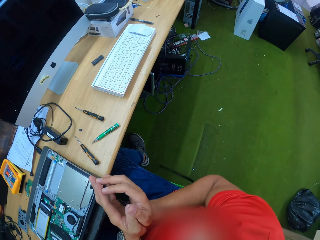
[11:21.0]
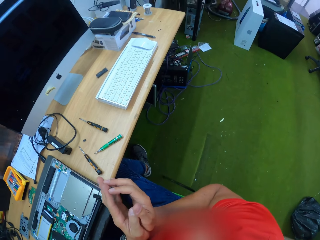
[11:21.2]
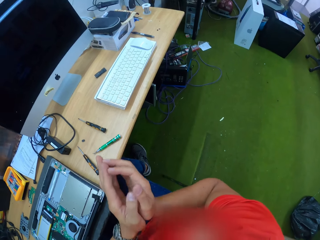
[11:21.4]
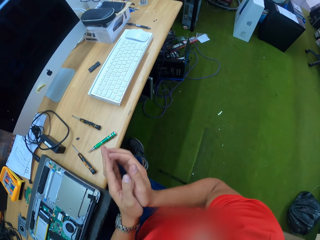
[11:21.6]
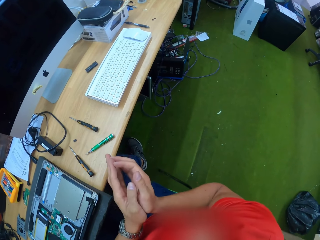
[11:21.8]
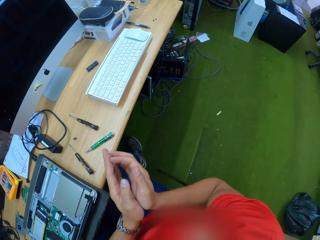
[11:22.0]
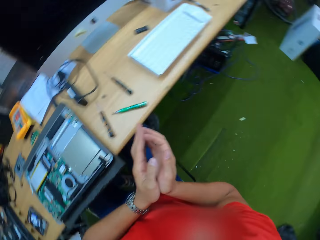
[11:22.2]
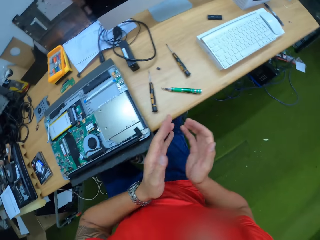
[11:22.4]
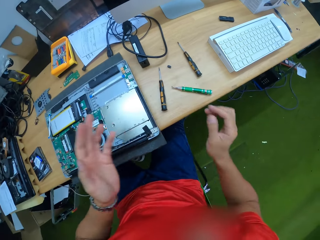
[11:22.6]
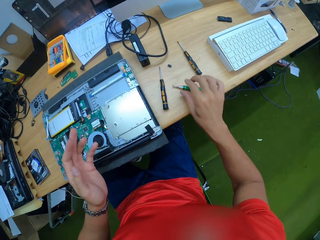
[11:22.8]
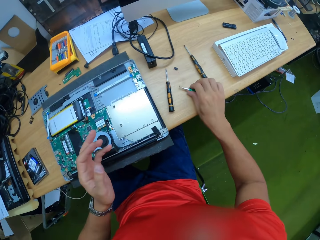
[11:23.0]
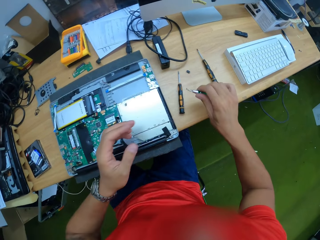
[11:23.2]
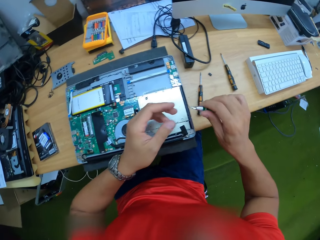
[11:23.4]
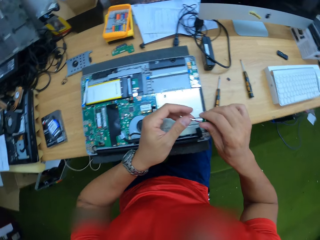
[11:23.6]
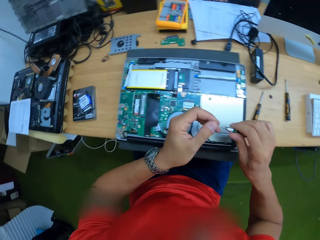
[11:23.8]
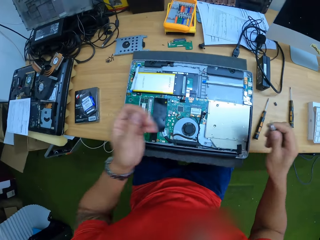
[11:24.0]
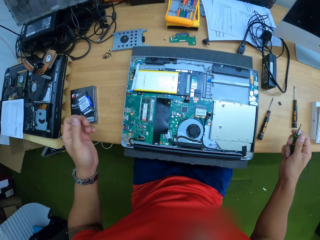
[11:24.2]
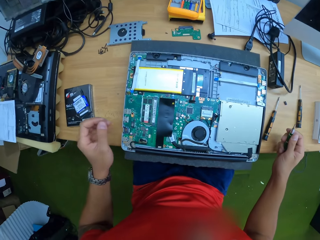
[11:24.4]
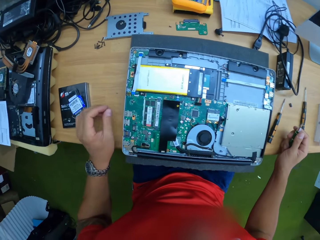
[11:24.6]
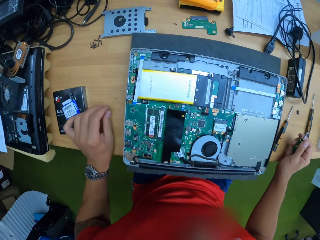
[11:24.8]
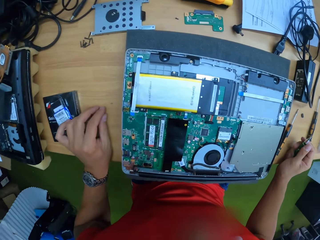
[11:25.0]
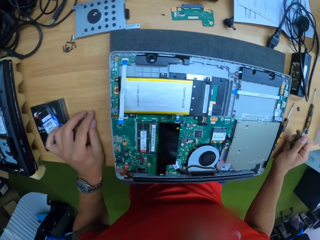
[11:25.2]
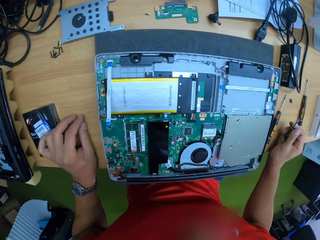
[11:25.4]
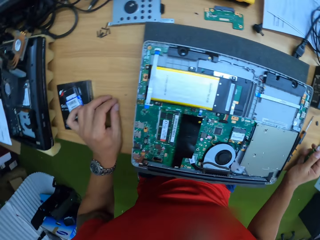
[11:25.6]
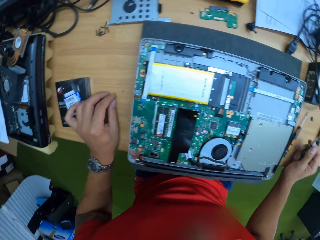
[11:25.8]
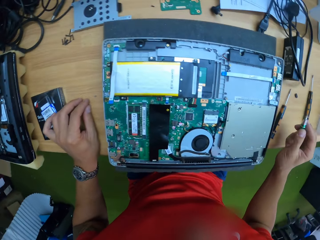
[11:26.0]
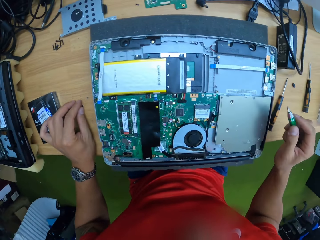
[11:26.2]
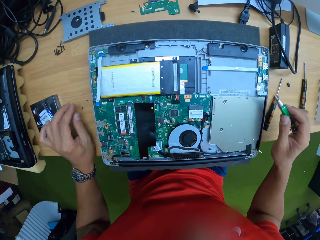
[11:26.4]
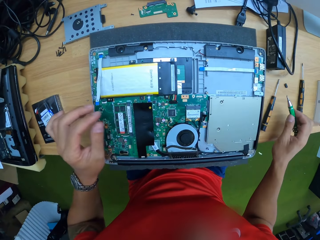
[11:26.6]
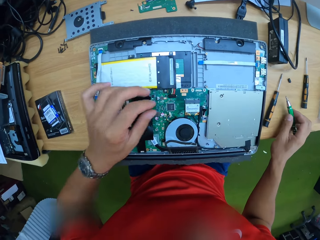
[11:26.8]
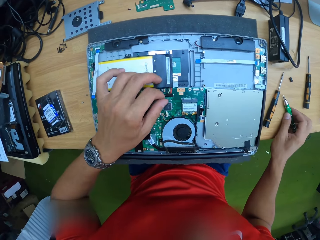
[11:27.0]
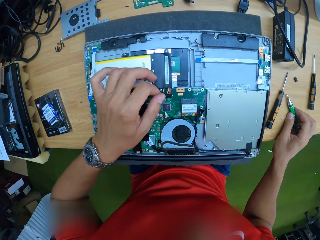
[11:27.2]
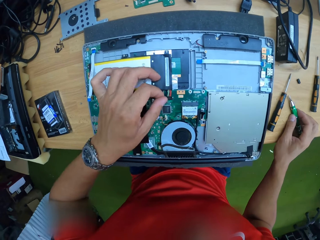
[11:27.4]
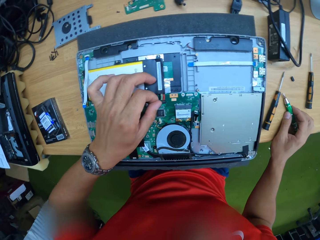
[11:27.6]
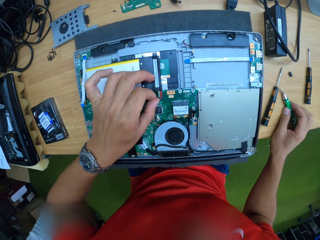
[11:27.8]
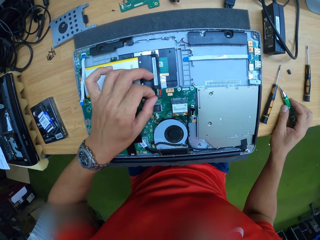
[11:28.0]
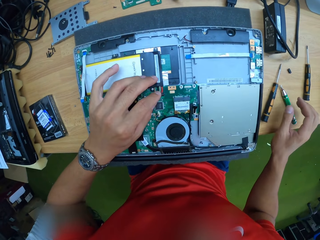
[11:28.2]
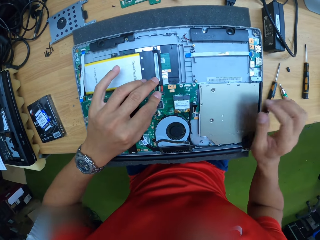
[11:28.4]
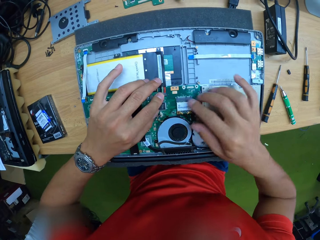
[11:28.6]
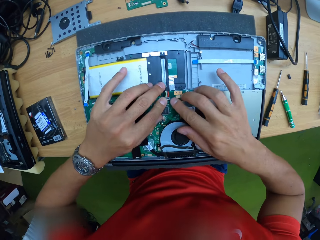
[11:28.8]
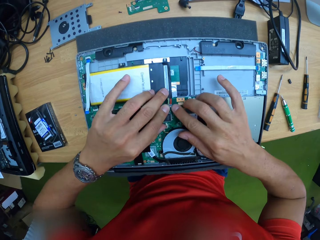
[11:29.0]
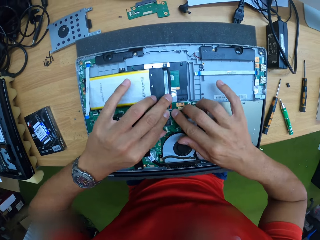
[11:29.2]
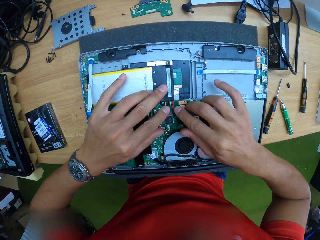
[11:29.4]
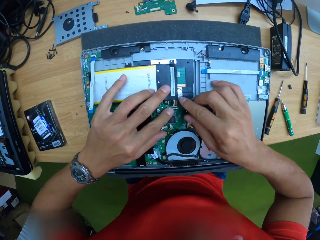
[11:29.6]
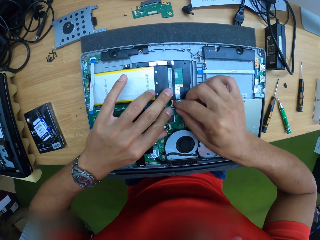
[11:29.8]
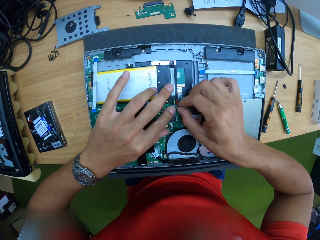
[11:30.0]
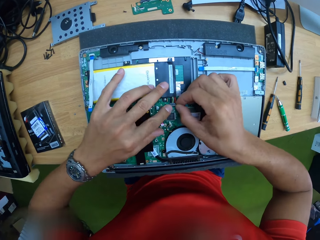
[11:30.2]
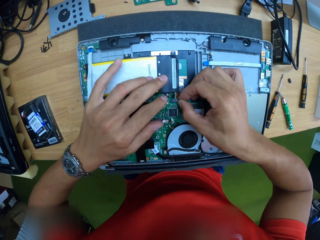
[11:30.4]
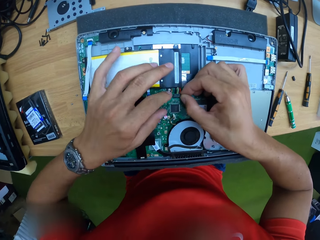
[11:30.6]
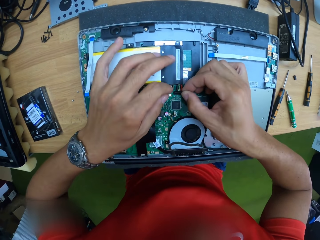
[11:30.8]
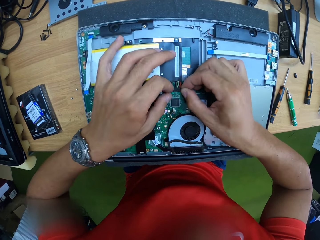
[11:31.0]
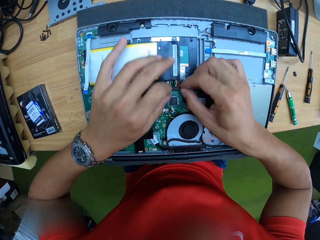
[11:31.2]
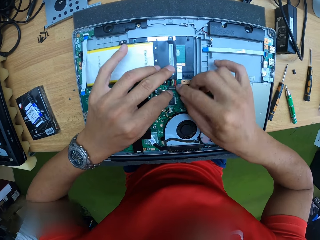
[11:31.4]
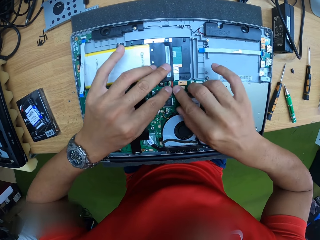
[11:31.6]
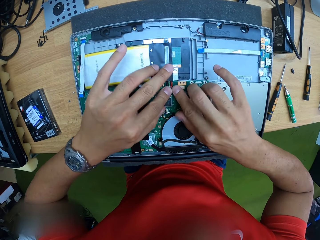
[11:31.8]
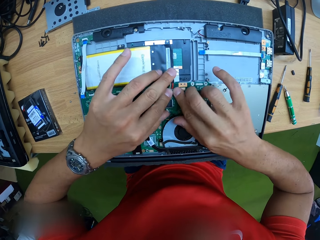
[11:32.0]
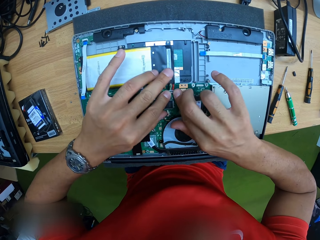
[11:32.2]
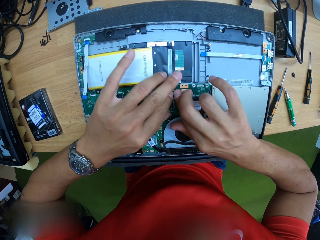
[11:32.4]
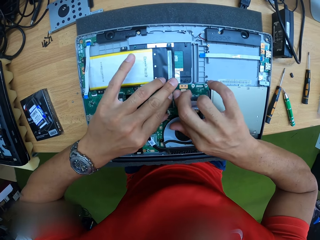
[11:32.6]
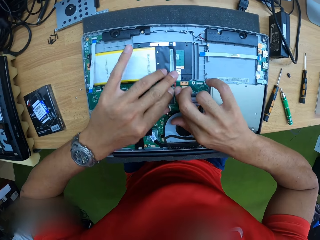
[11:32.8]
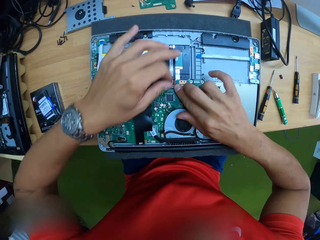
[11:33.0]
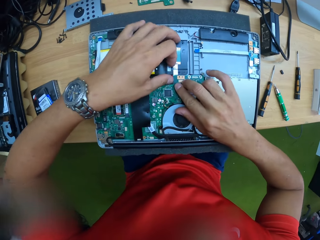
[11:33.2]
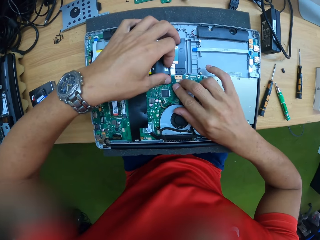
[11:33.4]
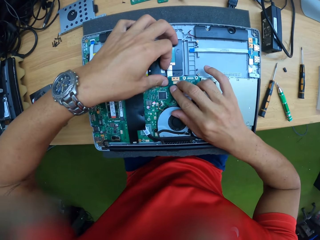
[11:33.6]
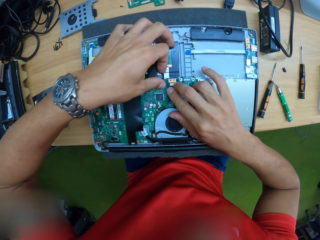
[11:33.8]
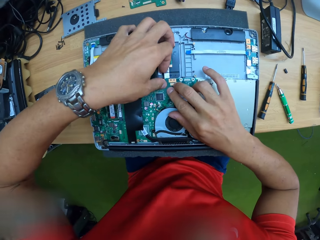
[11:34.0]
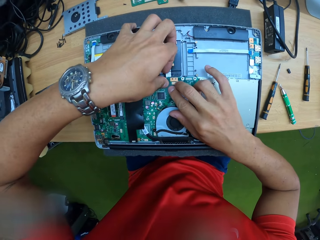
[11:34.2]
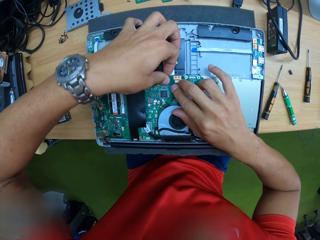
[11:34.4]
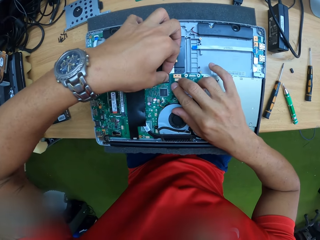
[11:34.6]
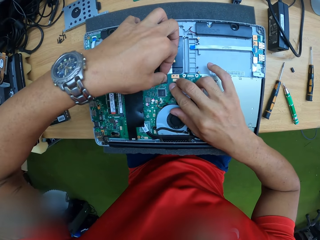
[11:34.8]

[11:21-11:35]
The camera wearer takes the screwdriver from the work table with his right hand. He removes the screw from the screwdriver with his left hand. He drops the screw on the work table with his left hand. He drops the screwdriver on the work table with his right hand. He touches something on the motherboard. He fixes the laptop internal cord with both hands.

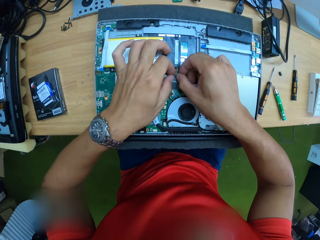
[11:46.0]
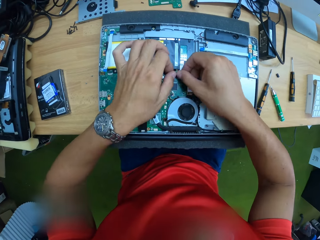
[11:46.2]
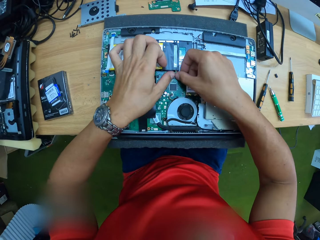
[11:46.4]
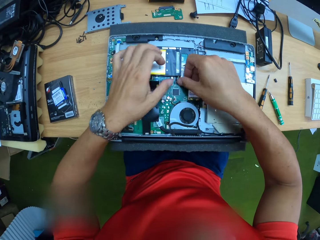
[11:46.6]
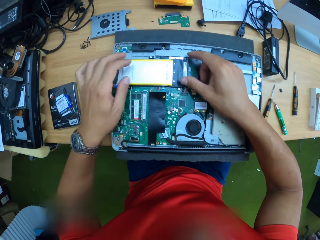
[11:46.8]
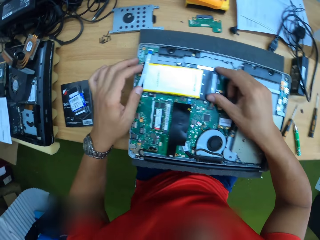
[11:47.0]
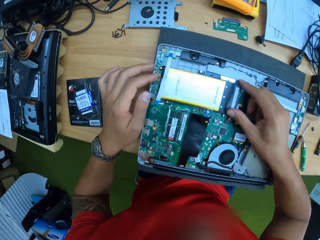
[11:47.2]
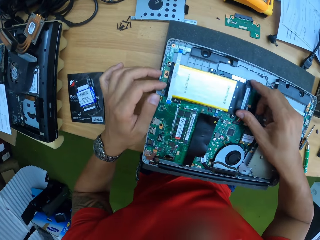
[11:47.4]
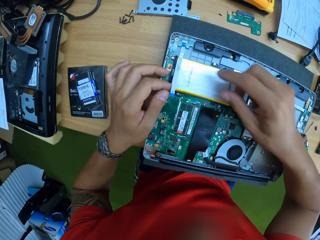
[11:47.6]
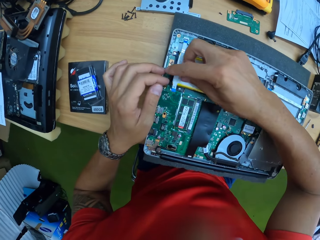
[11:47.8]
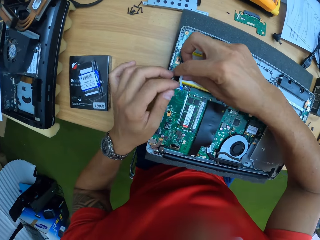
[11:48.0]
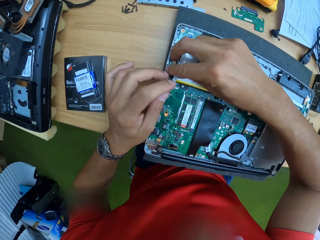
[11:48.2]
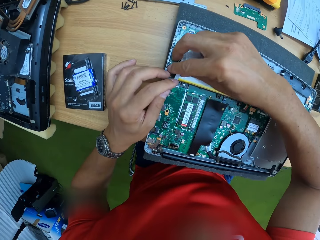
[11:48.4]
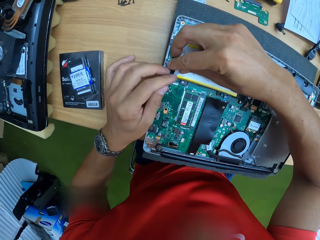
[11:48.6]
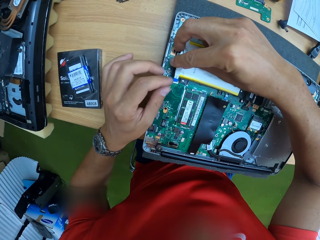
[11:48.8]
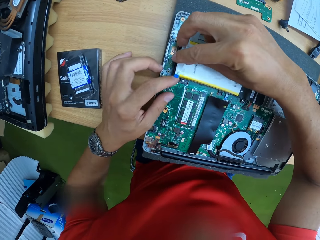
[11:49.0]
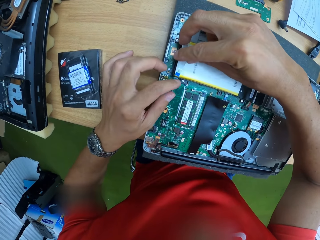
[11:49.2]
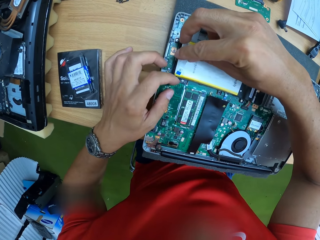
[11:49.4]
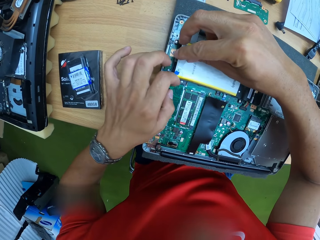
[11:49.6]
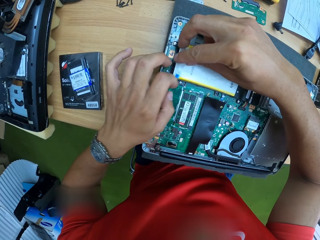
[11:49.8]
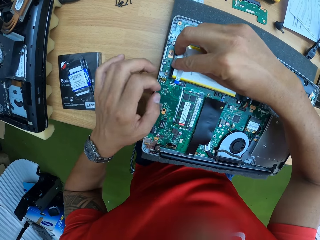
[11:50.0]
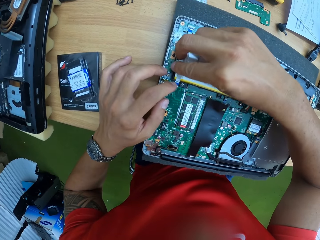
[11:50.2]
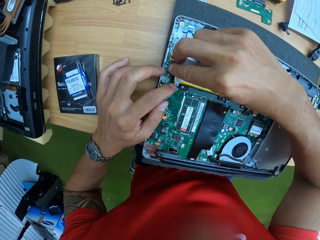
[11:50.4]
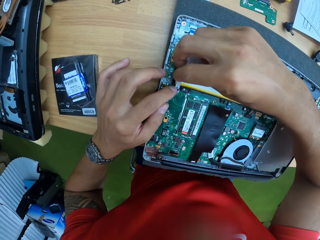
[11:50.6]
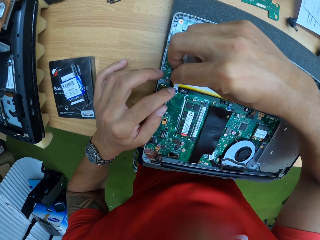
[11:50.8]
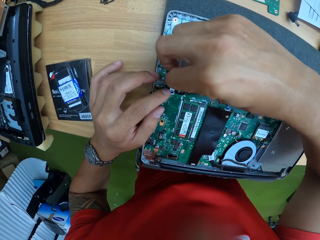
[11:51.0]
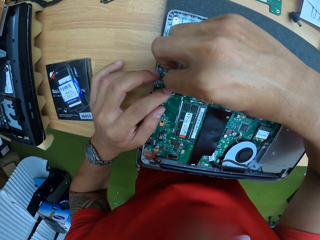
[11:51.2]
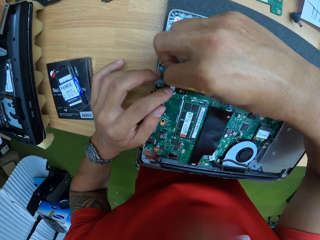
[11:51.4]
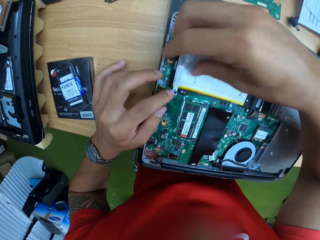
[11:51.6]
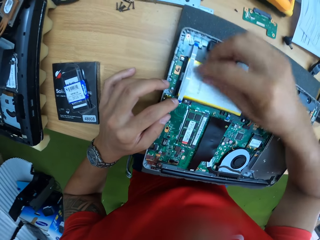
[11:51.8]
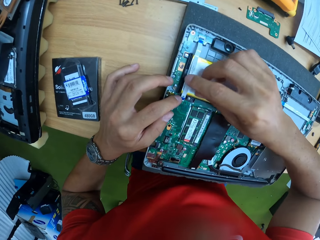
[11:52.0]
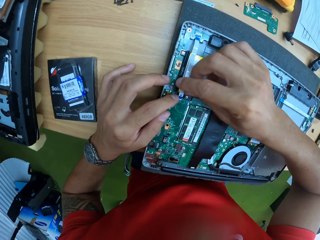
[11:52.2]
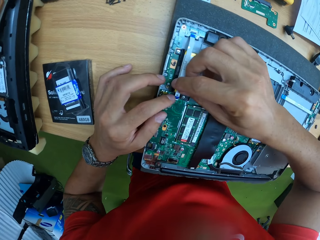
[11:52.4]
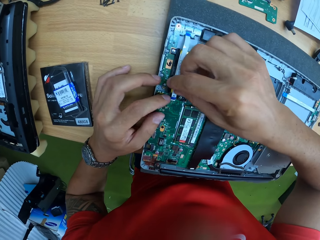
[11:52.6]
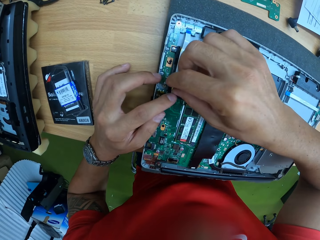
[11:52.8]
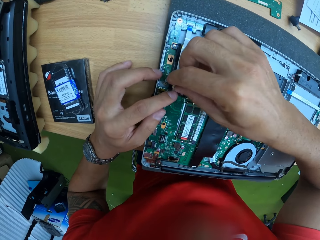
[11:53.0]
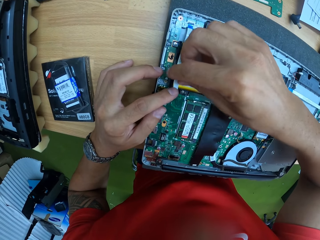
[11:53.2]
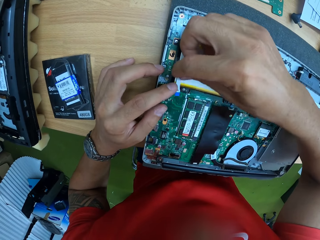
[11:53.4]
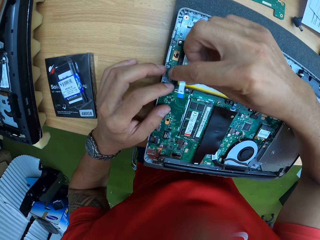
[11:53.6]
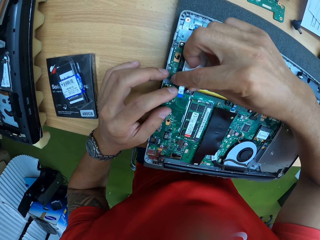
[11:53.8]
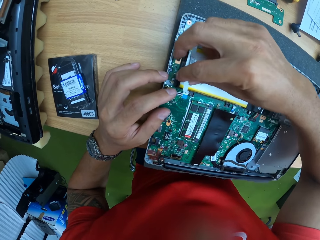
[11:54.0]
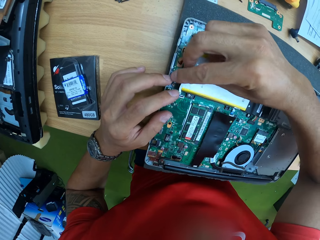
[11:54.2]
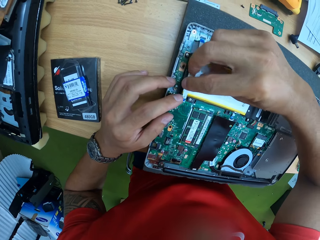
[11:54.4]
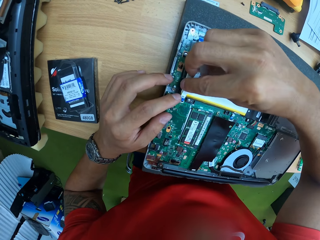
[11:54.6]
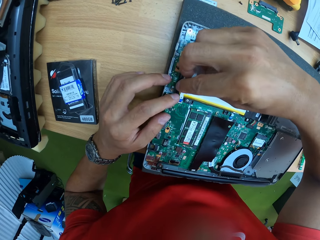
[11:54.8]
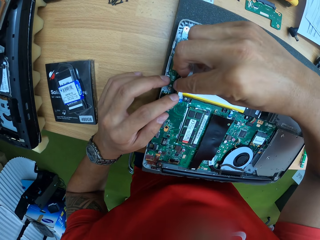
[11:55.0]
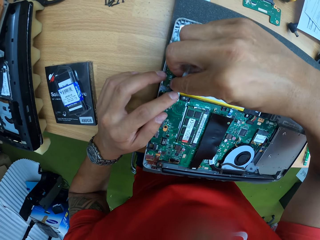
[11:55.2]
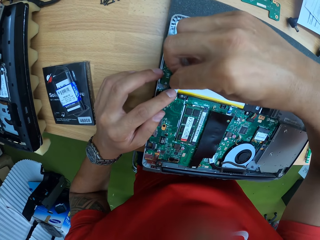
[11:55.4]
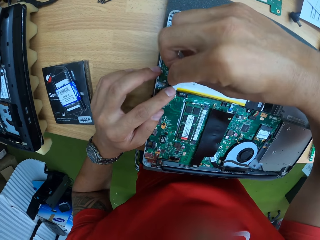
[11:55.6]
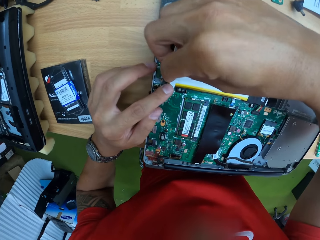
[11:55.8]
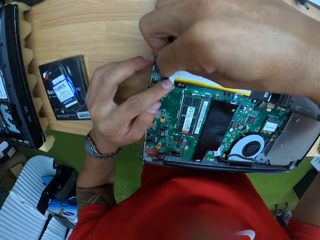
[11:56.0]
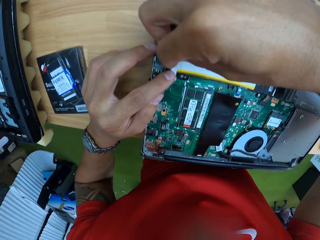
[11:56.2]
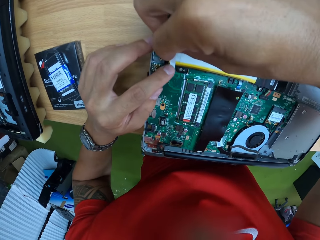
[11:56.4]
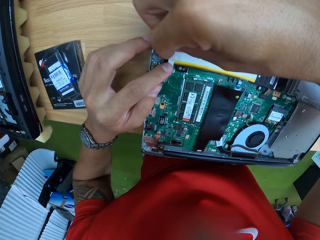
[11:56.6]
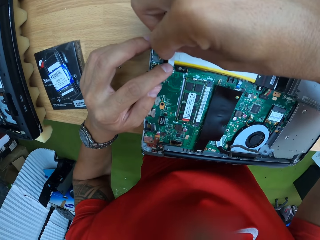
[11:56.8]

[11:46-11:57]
The camera wearer adjusts the laptop internal cord with both hands.
